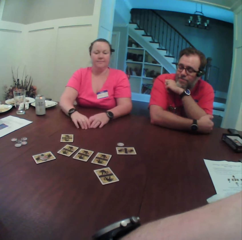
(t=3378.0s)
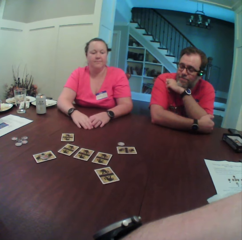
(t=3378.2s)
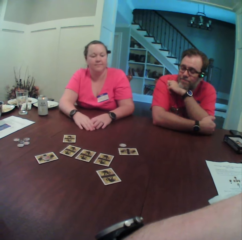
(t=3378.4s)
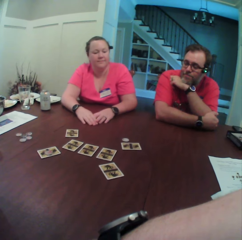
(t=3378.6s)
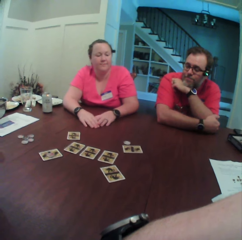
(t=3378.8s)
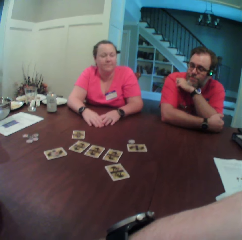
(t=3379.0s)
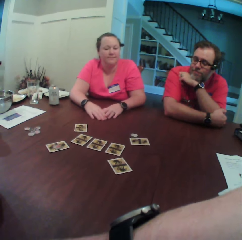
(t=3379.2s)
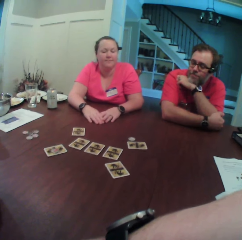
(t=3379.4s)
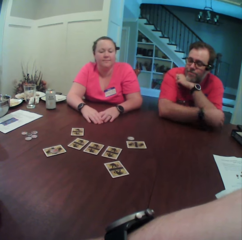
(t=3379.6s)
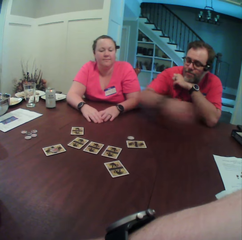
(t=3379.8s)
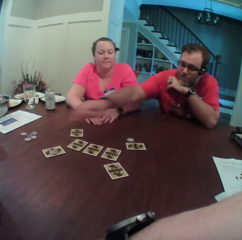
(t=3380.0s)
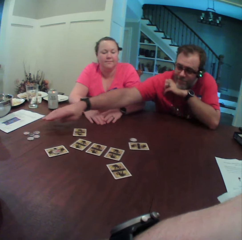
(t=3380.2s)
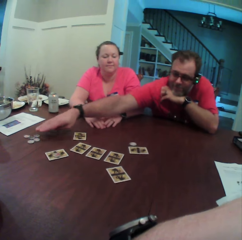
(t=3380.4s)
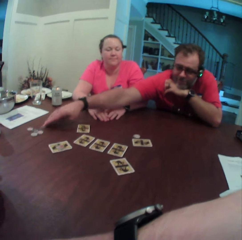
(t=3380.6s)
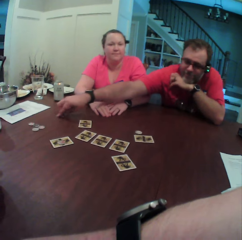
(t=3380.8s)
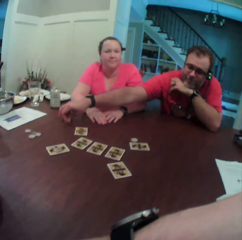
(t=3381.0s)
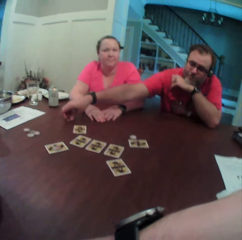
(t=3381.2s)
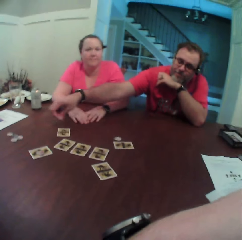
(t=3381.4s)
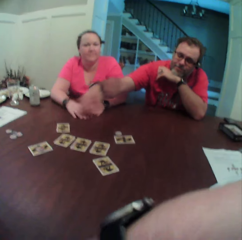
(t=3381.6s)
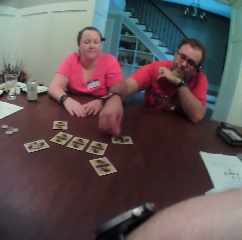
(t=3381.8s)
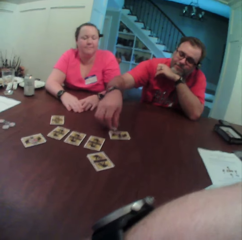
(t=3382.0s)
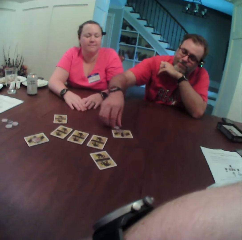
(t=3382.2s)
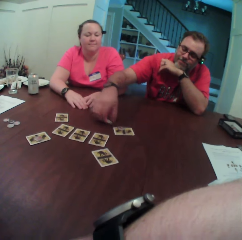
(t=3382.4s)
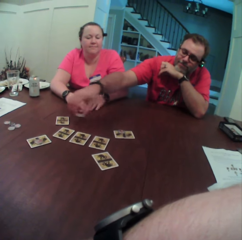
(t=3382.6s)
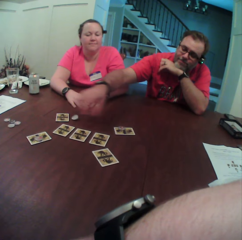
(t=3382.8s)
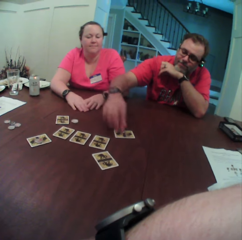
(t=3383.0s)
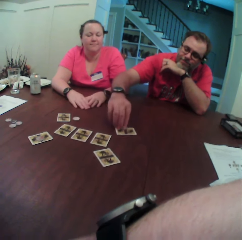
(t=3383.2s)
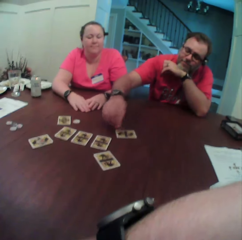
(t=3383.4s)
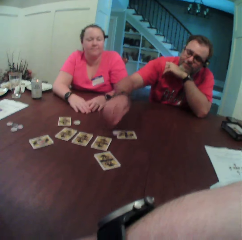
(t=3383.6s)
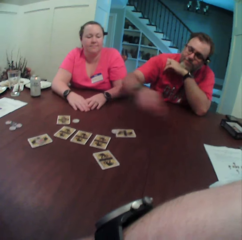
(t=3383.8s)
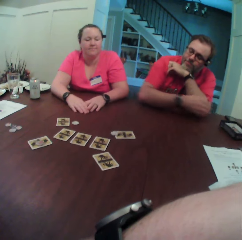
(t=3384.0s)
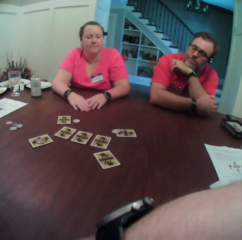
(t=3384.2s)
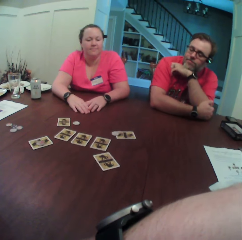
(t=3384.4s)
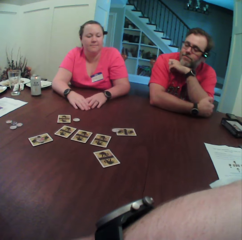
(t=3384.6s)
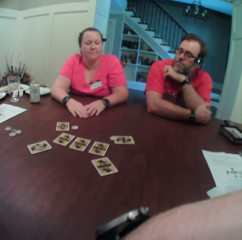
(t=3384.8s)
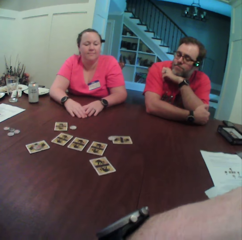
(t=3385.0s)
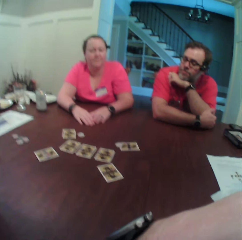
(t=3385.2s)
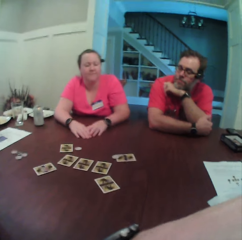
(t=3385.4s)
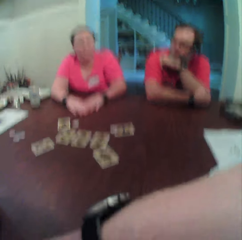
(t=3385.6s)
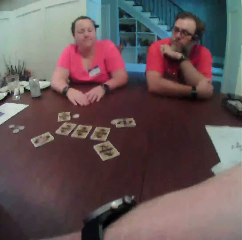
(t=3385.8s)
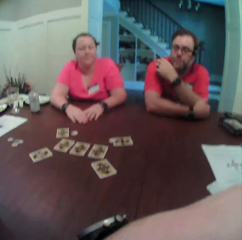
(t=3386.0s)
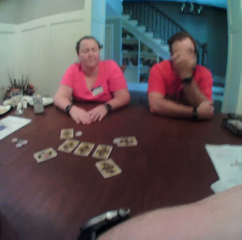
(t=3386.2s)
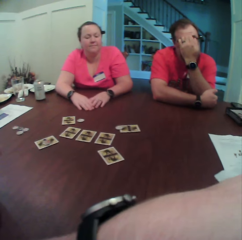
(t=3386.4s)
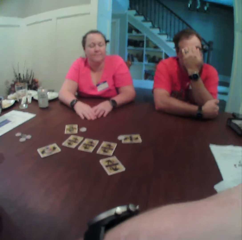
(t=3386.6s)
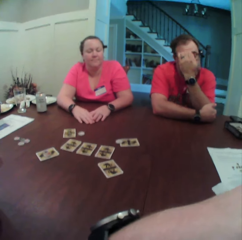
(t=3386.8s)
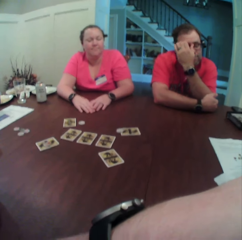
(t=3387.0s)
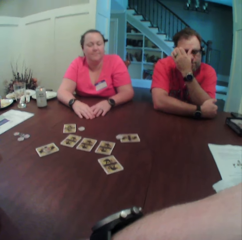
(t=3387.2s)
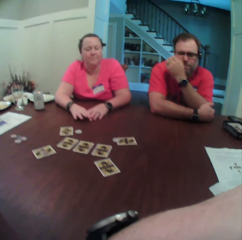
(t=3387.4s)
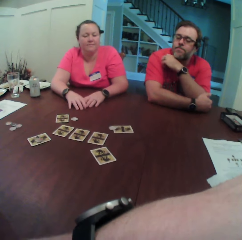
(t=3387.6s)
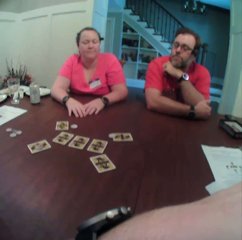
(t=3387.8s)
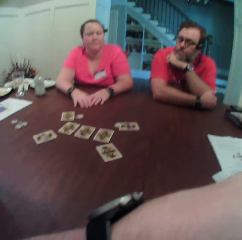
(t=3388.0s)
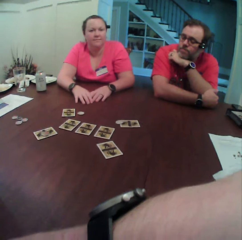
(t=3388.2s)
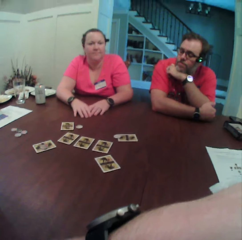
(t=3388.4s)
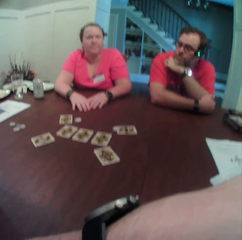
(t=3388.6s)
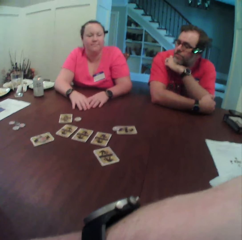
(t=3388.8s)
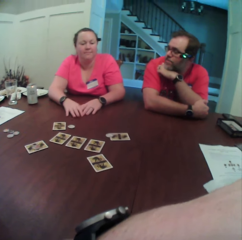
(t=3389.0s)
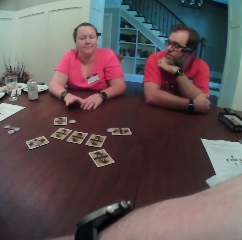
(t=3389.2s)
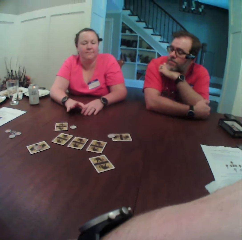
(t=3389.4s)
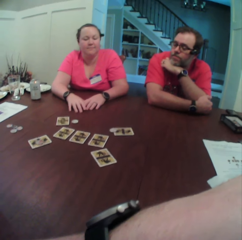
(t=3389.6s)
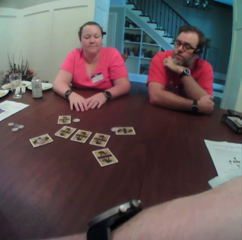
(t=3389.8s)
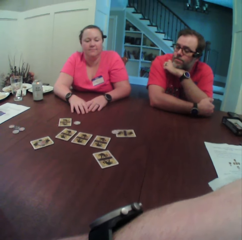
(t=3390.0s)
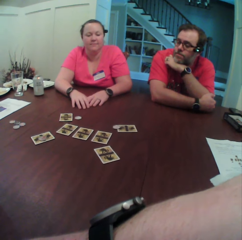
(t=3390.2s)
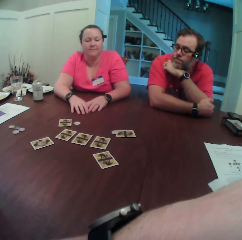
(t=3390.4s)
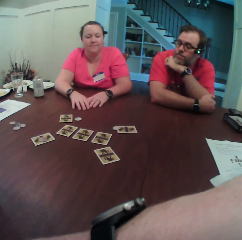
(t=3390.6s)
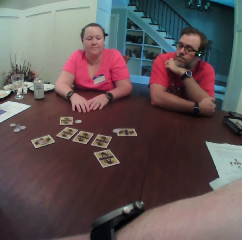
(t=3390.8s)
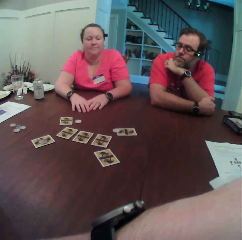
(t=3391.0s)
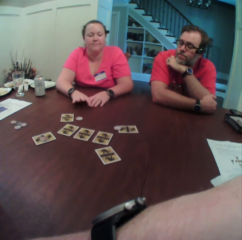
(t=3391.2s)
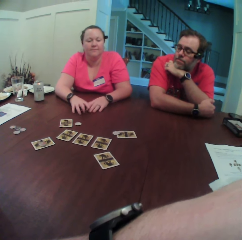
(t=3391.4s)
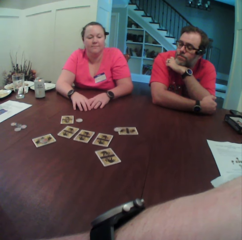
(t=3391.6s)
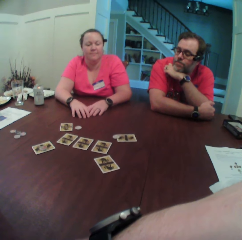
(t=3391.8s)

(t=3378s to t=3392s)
The camera wearer stares at a lady. A man picks up a coin on the table with his right hand. The man drops the coin on the table with his right hand. The man places the coin on the table. The man picks up the coin on the table with his right hand. The man drops the coin on the table with his right hand. The man picks up the coin on the table with his right hand. The man drops the coin on the table with his right hand. The camera wearer stares at the lady. The man scratches his face with his left hand. The lady taps the table with her right hand.

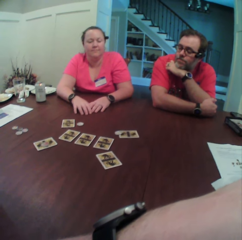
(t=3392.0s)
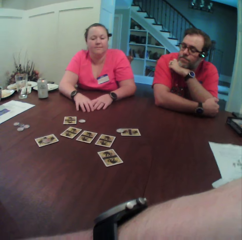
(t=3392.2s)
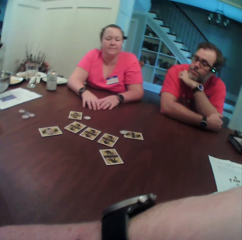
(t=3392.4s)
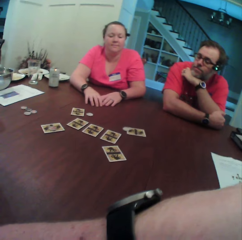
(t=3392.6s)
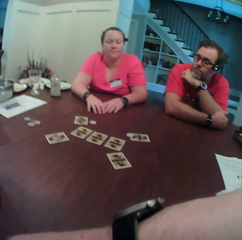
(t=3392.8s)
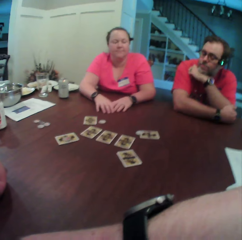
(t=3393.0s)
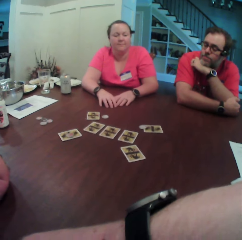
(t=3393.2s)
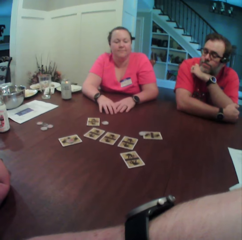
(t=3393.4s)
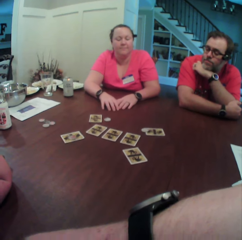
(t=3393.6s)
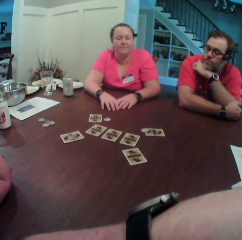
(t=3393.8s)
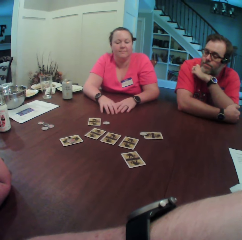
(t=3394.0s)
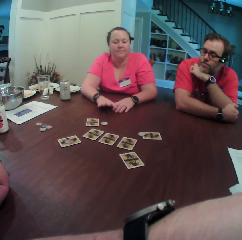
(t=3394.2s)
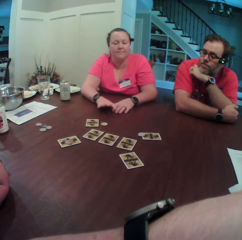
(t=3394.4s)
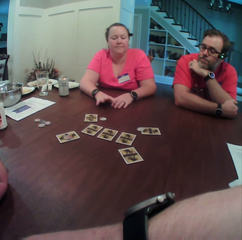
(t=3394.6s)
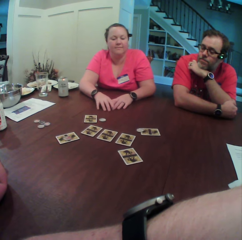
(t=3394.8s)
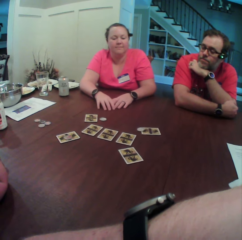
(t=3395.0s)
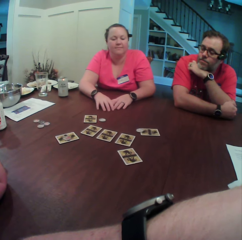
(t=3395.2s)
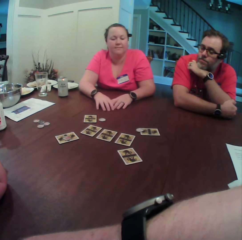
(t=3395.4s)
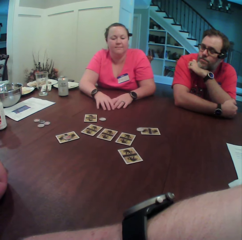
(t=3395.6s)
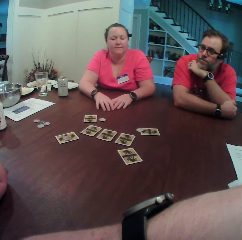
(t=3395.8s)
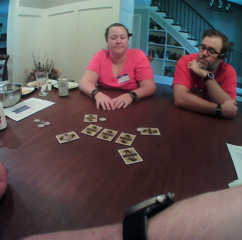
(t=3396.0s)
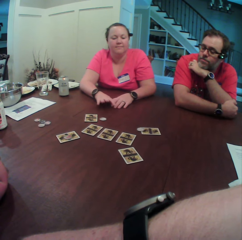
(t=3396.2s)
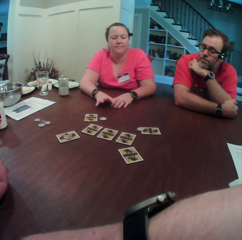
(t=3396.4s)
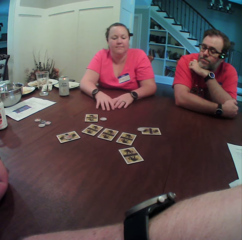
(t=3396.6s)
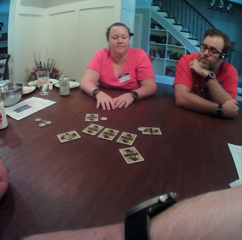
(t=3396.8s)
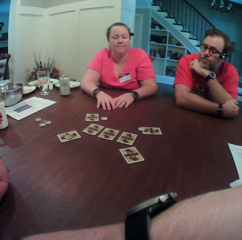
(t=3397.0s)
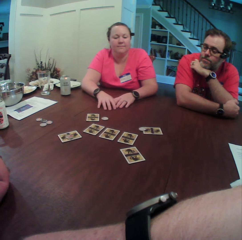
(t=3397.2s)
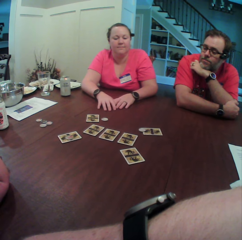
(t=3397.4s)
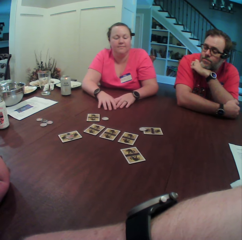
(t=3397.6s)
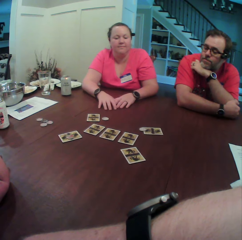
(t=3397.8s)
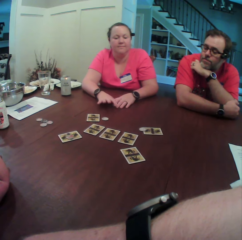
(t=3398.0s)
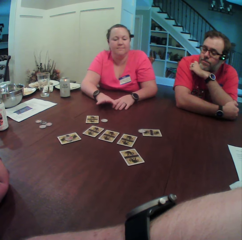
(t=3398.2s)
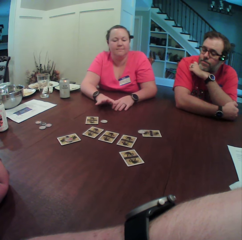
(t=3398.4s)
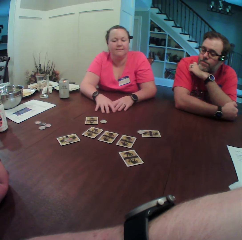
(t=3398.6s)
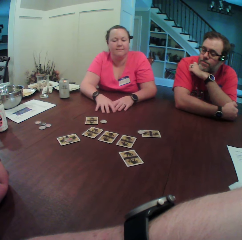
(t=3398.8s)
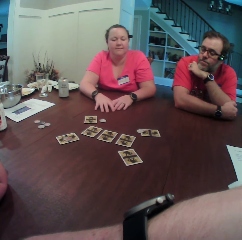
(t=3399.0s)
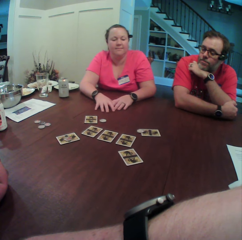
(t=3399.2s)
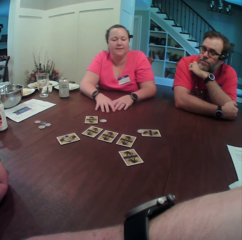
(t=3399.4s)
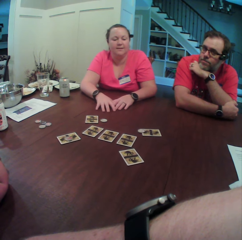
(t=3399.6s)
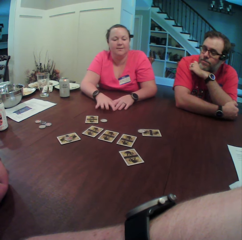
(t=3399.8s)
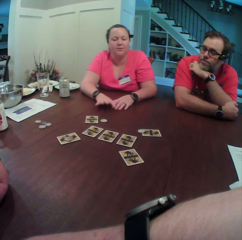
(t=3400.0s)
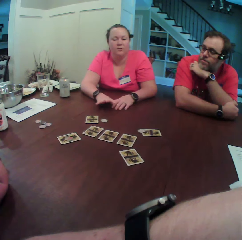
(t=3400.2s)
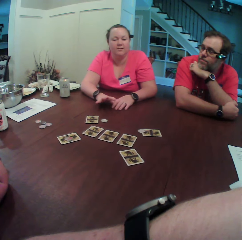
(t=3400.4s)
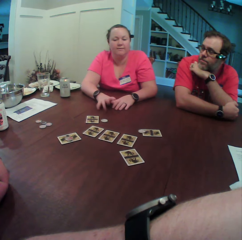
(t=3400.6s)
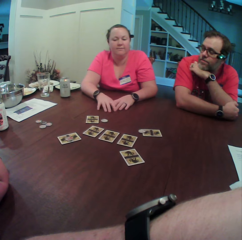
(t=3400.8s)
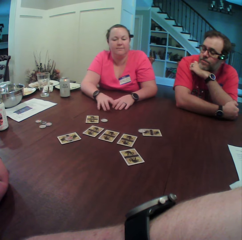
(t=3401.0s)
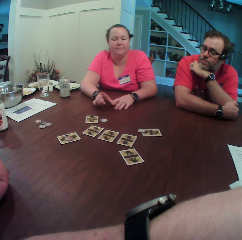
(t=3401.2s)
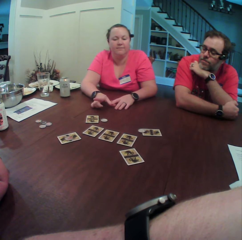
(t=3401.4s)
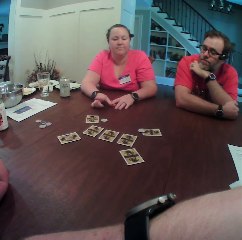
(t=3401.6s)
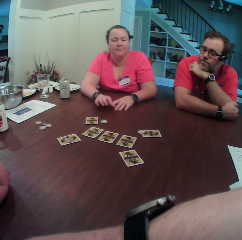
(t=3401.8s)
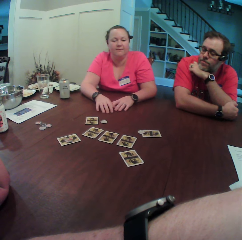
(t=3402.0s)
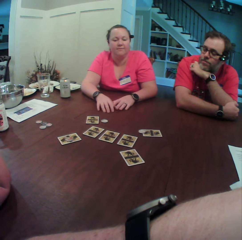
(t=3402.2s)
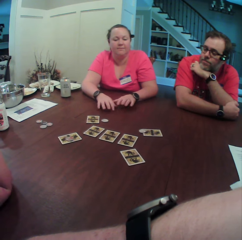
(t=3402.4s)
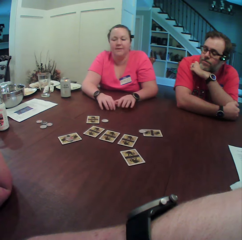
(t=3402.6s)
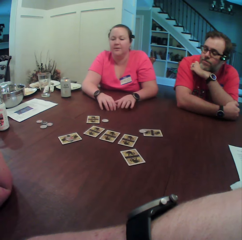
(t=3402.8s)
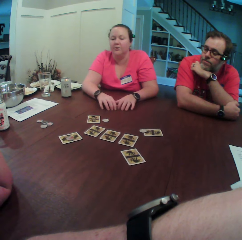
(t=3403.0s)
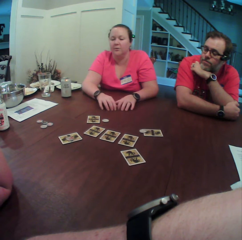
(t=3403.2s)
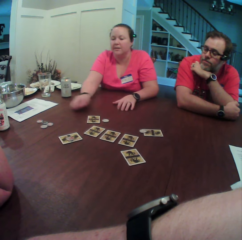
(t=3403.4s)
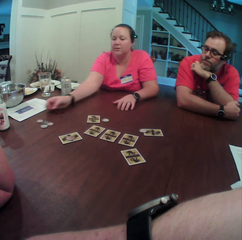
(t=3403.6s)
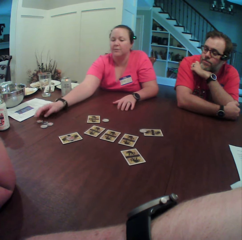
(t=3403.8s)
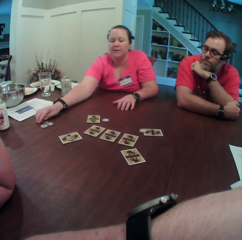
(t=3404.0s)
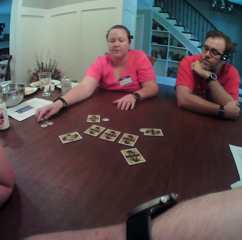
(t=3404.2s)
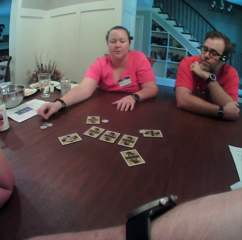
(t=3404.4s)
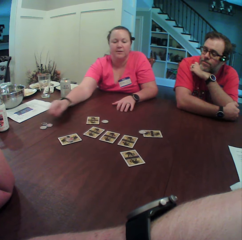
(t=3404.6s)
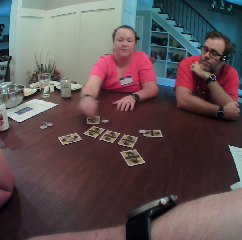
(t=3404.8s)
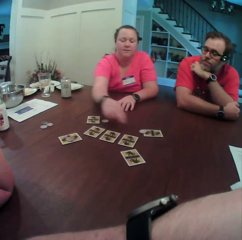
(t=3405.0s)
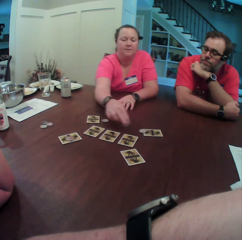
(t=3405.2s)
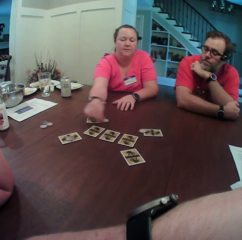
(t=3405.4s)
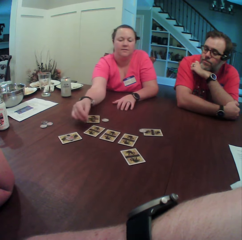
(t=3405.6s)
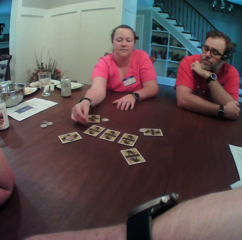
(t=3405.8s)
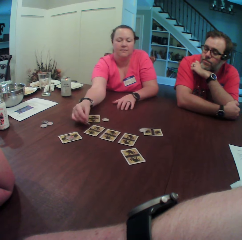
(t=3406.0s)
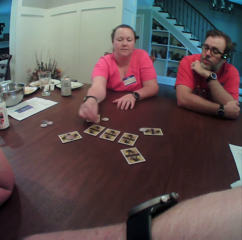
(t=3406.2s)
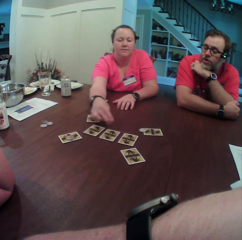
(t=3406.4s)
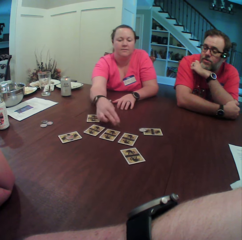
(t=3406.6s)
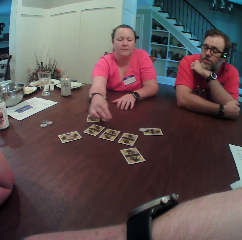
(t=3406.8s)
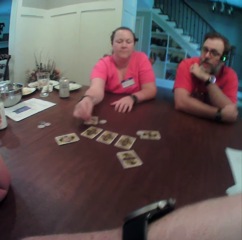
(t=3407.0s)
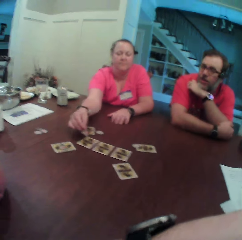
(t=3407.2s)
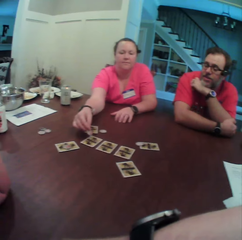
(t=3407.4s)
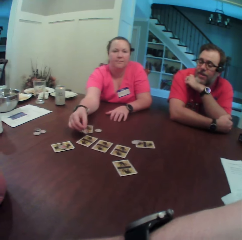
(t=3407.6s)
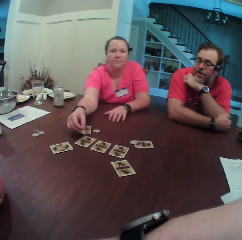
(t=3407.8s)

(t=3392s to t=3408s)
A woman taps the table with her right hand. The woman taps the table with both hands. The woman picks up a coin on the table with her right hand.
